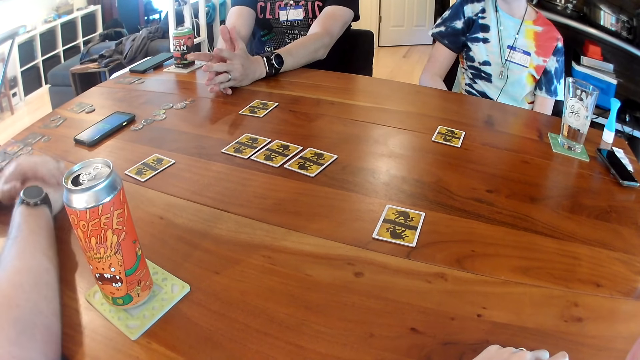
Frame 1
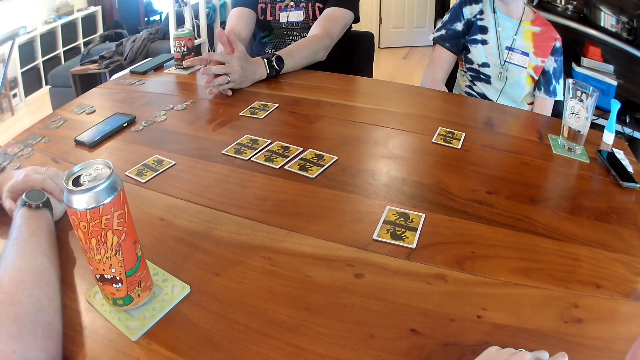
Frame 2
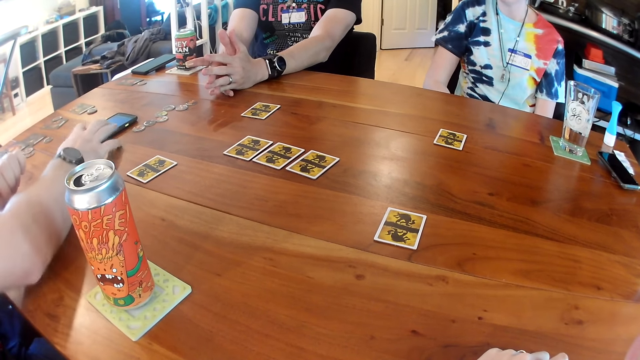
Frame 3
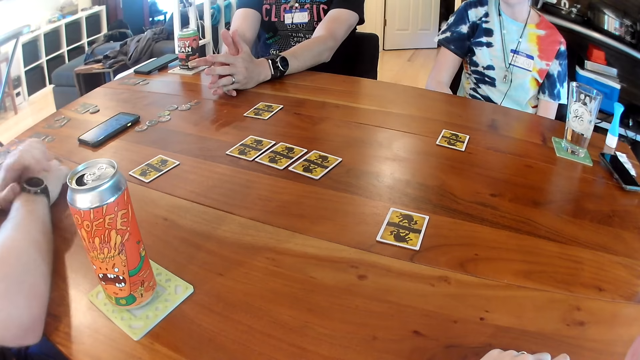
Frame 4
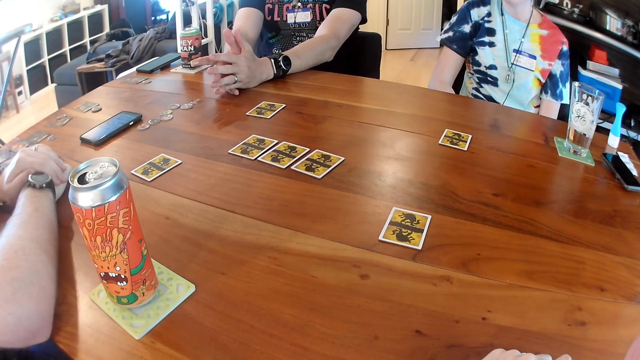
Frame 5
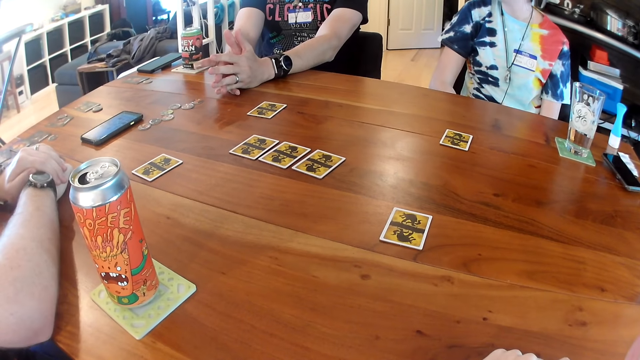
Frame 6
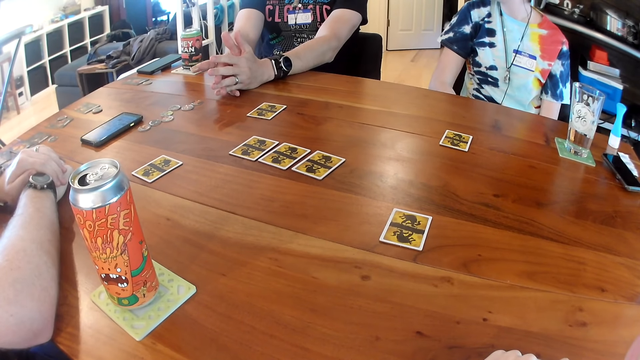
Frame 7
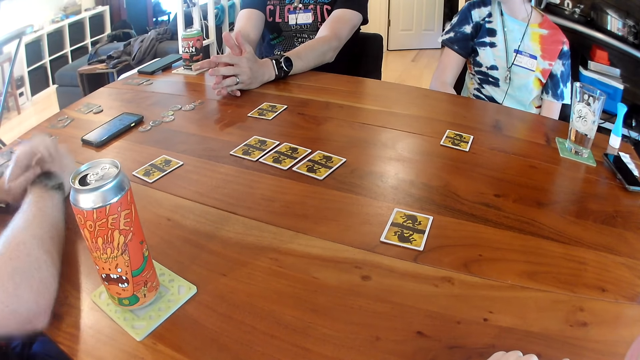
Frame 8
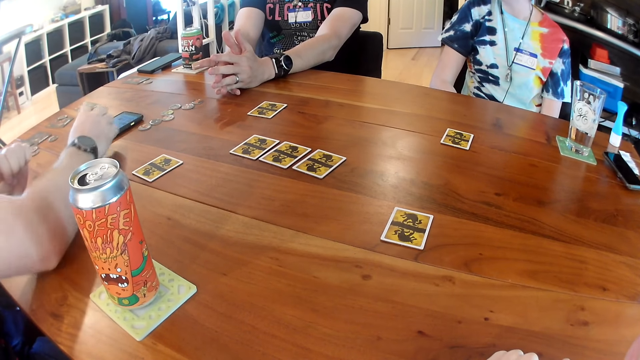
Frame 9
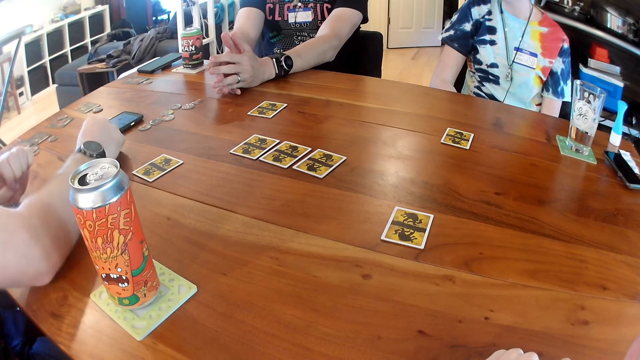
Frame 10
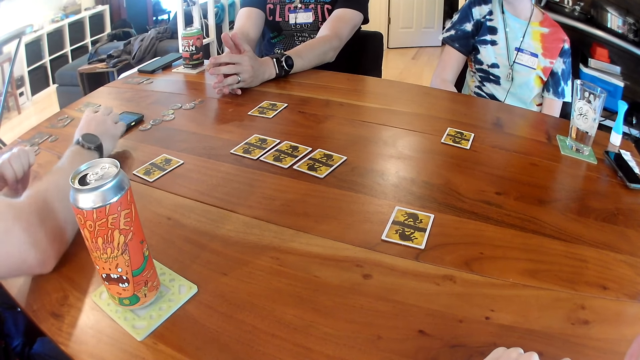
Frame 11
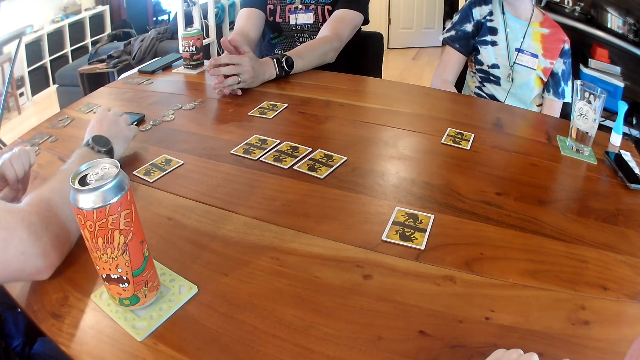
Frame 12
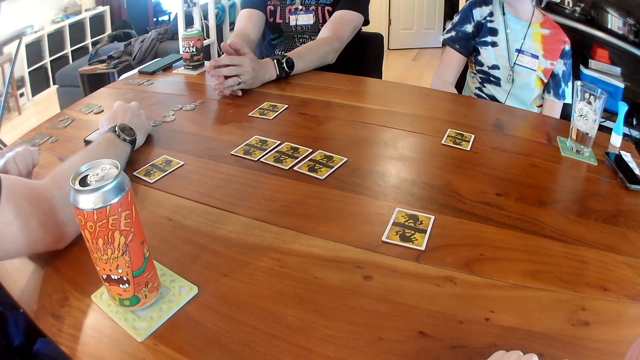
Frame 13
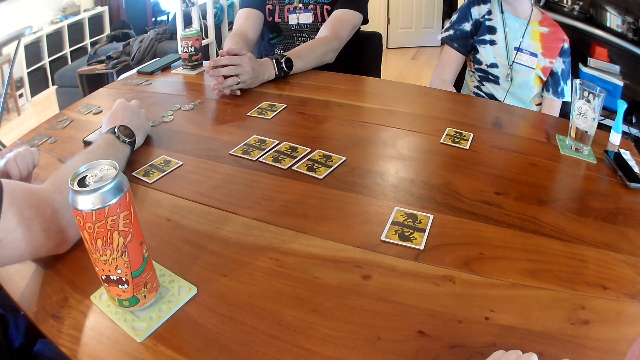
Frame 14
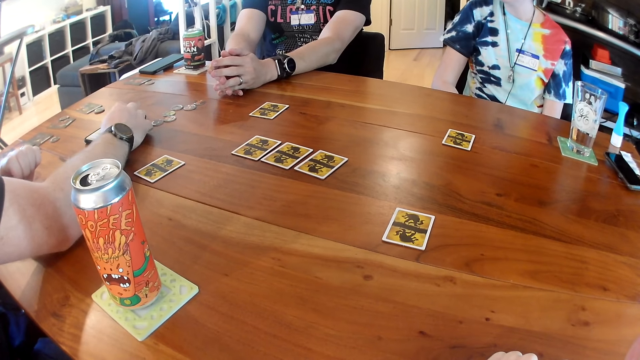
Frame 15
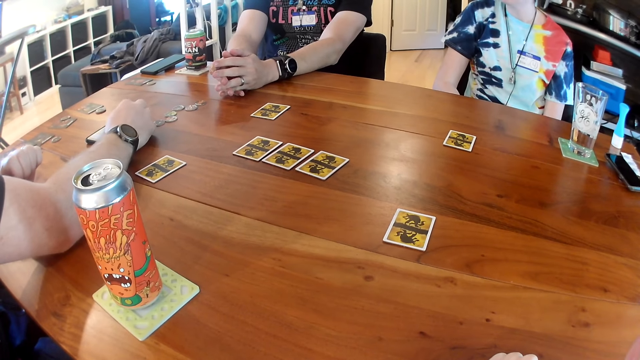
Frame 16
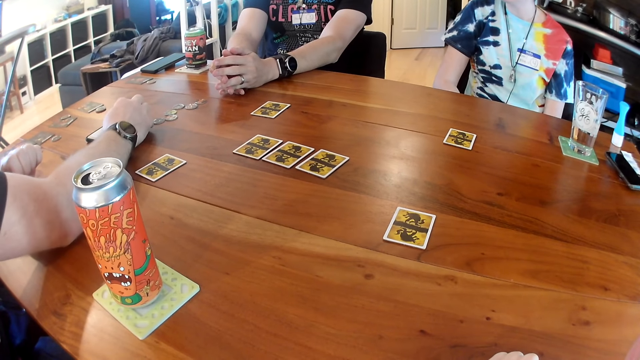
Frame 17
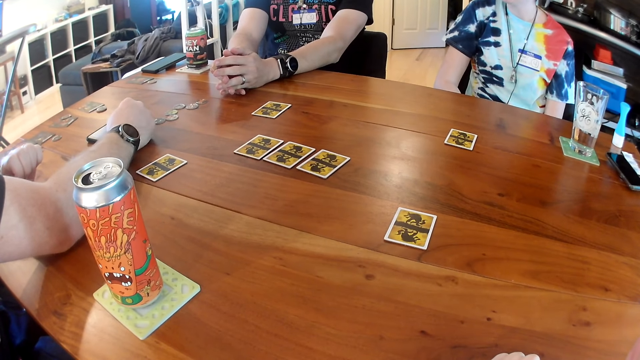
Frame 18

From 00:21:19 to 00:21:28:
A man dialogues with a person. The man operates the phone on the table with his right hand.

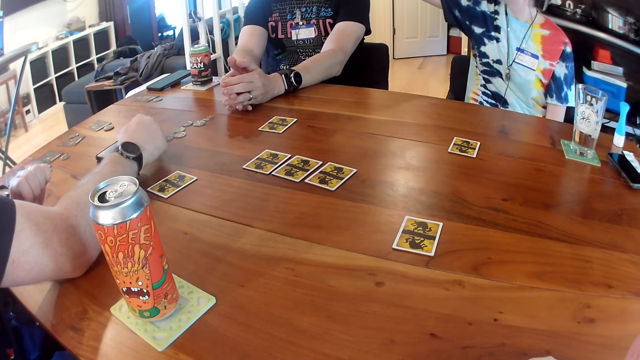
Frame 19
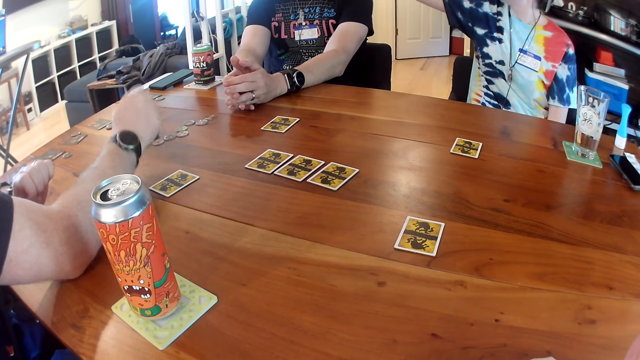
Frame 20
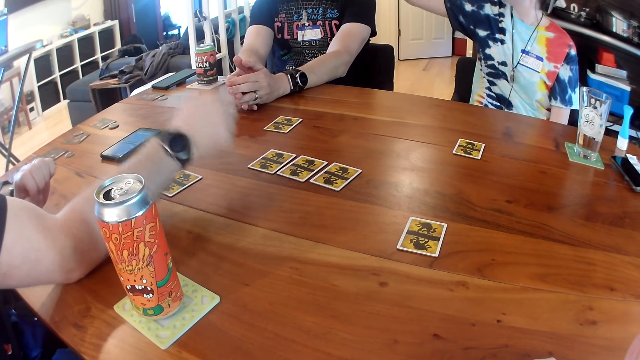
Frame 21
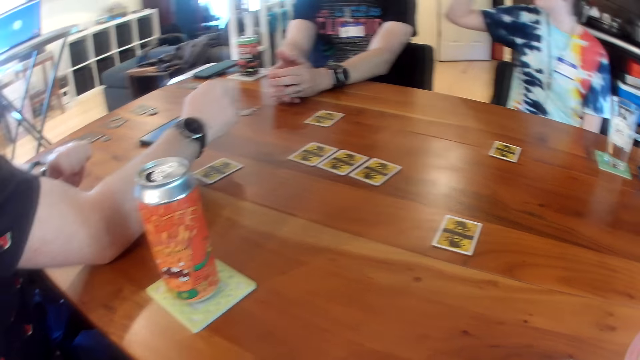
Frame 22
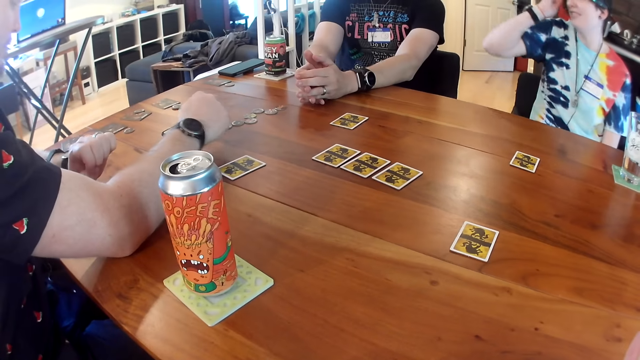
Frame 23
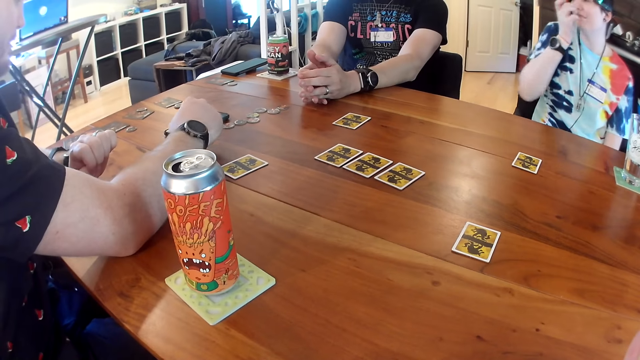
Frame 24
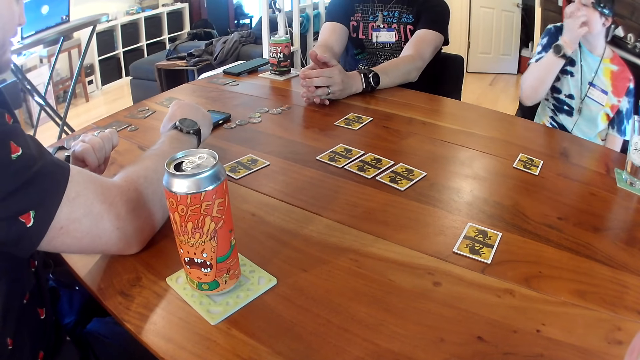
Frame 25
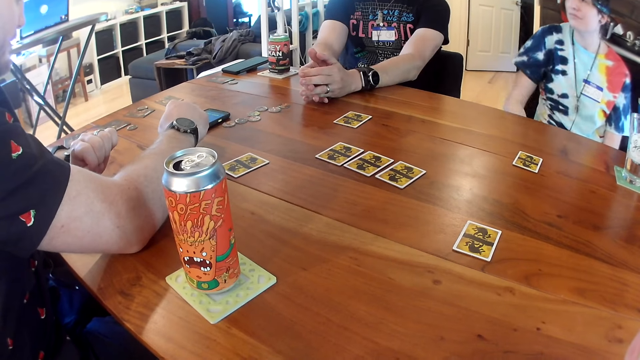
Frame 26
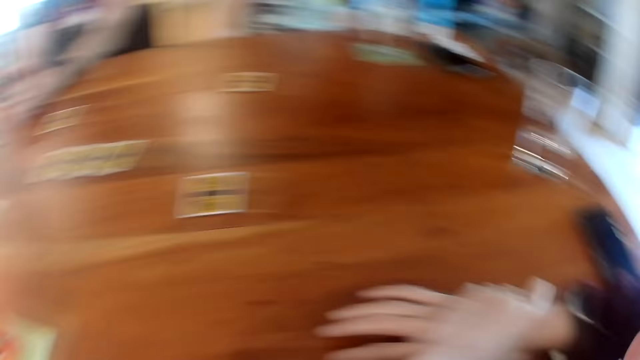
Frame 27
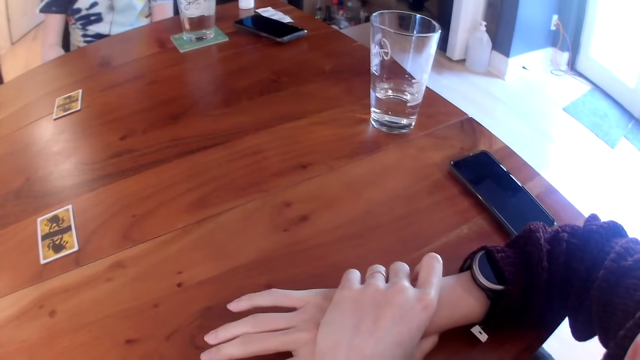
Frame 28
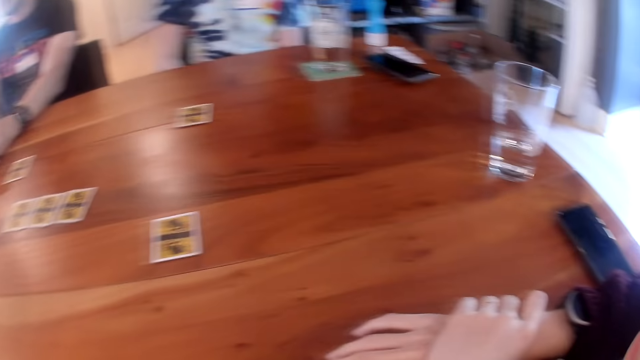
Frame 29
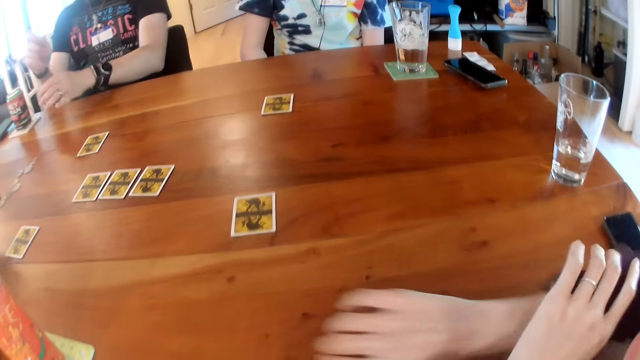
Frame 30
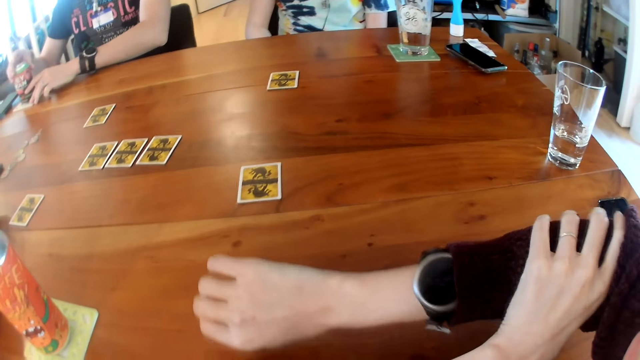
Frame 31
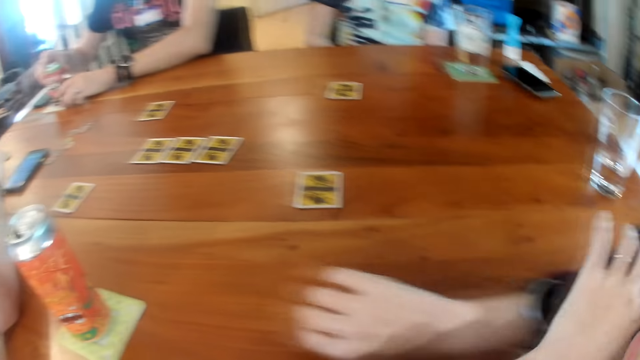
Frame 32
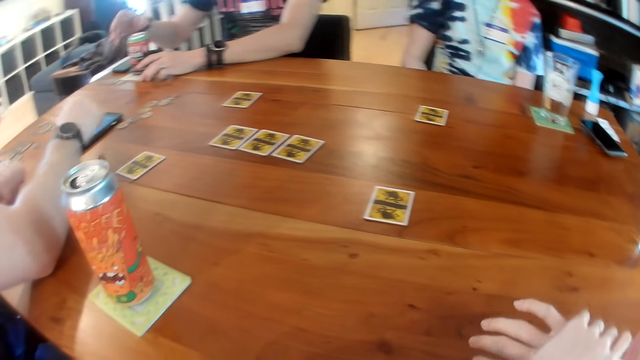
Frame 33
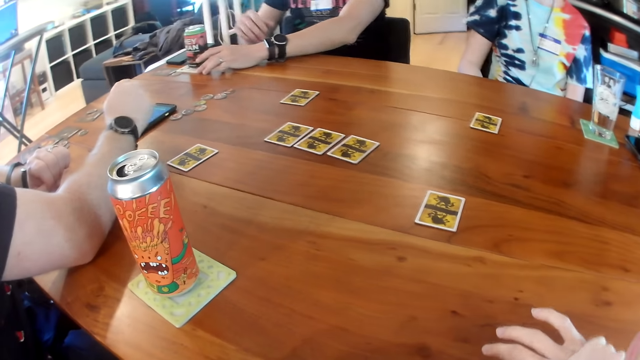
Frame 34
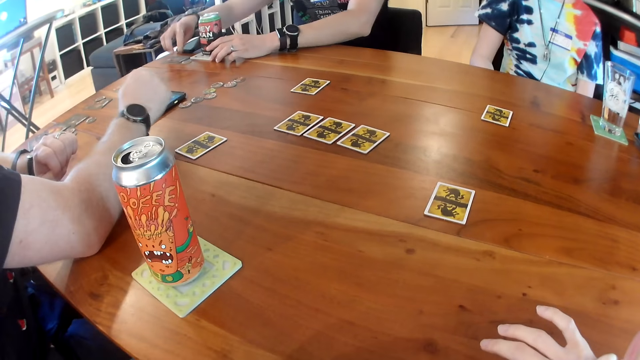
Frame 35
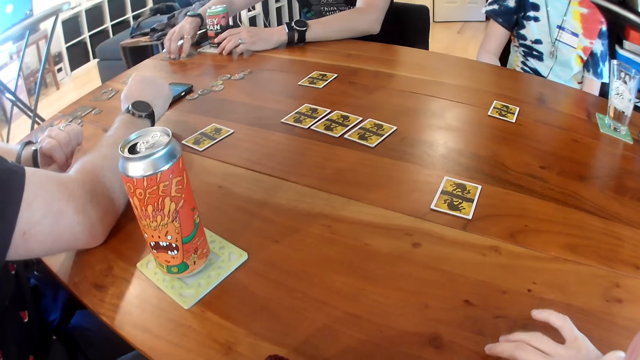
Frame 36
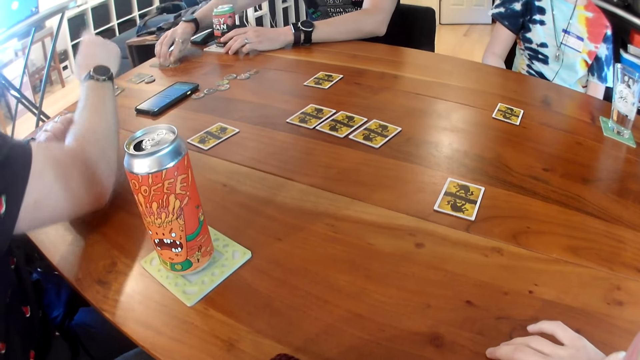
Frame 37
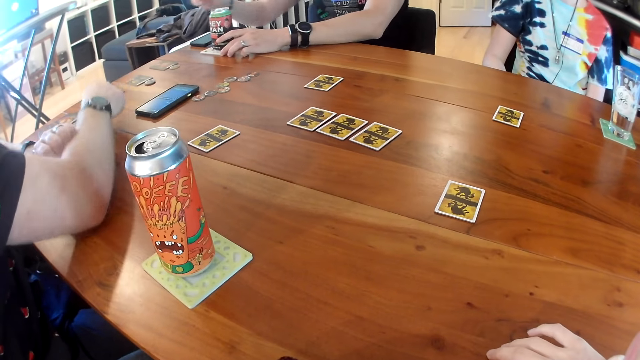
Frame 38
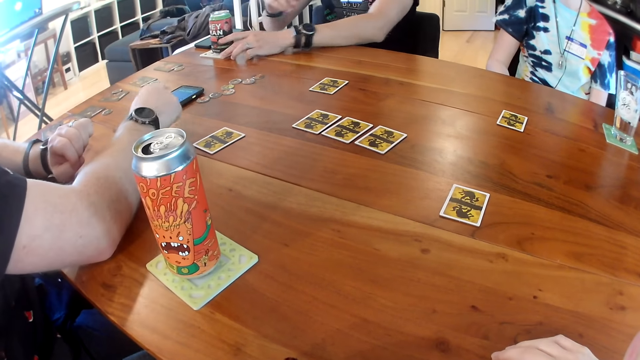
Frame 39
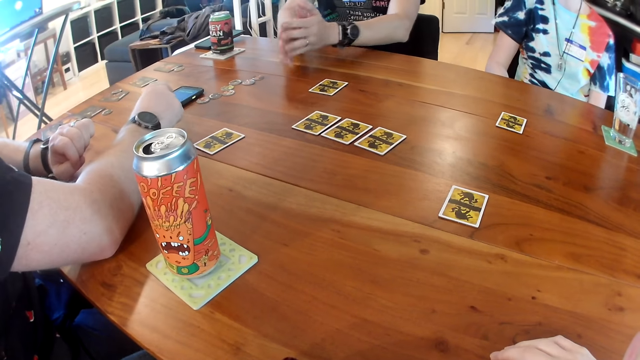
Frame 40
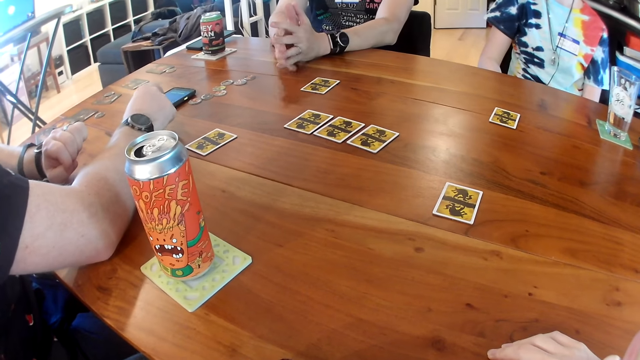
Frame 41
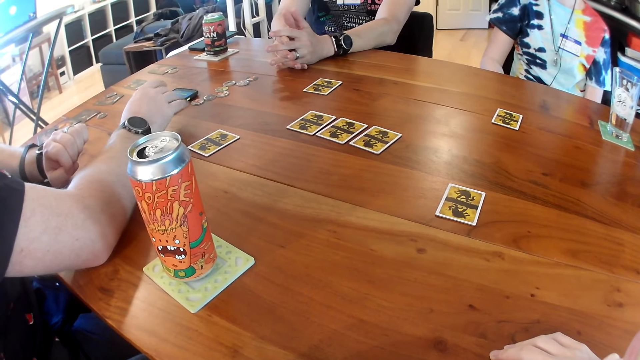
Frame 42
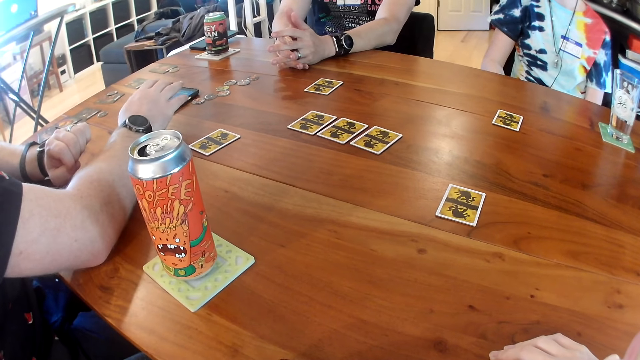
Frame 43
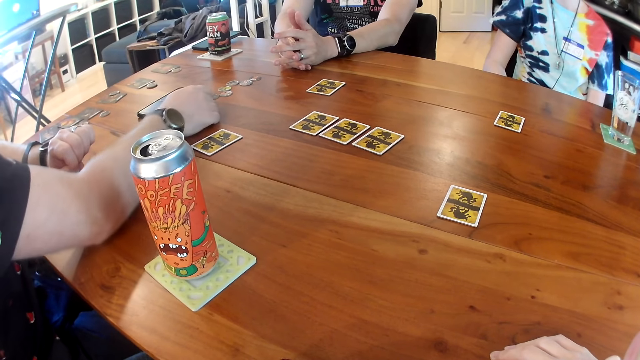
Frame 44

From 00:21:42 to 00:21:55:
A woman adjusts her hair with her right hand. She touches her face with her right hand. The camera wearer looks around. She adjusts the right sleeve of her cardigan with her left hand. A man adjusts the can on the table with his two hands. The camera wearer stares at her watch. The man adjusts the card with the round piece on the table with his right hand. A person touches the coins on the table. The man adjusts the can on the table with his left hand.
